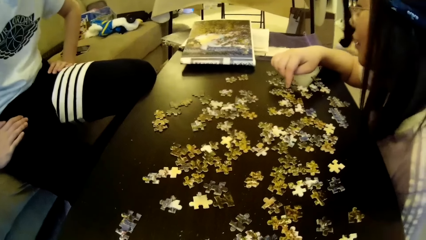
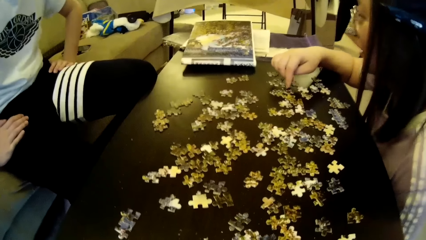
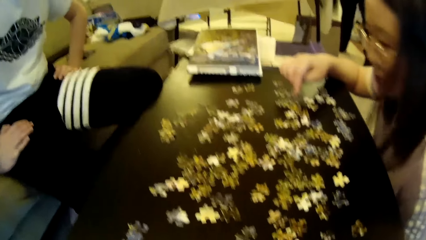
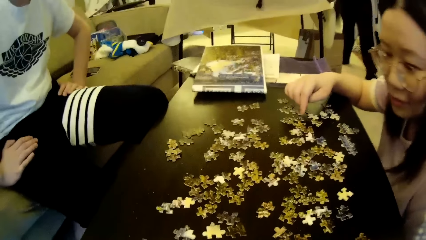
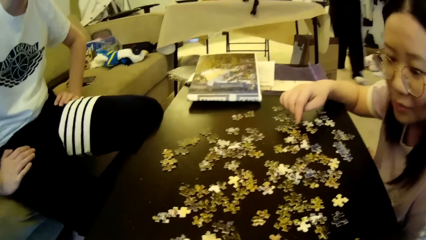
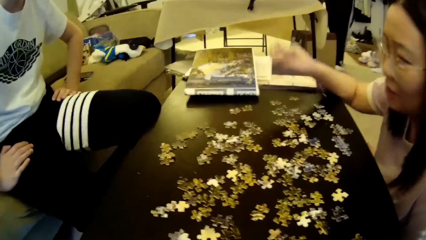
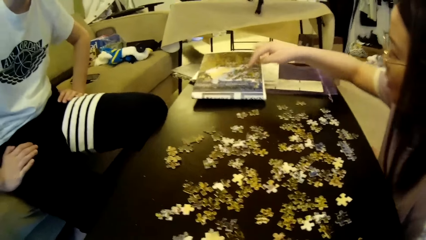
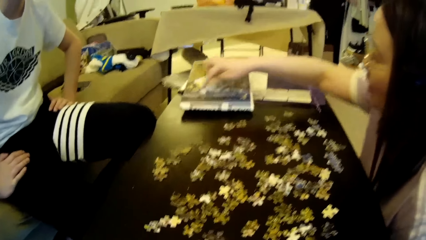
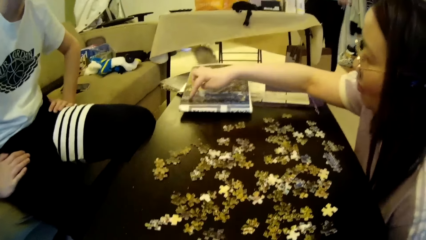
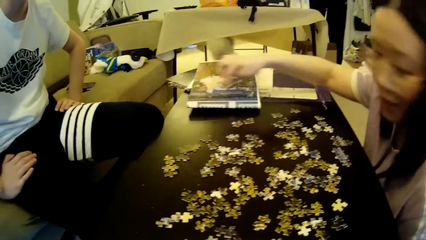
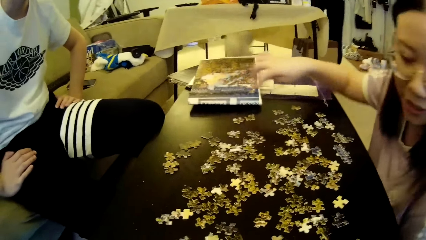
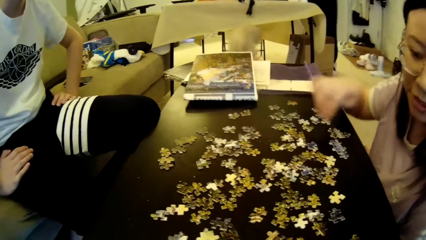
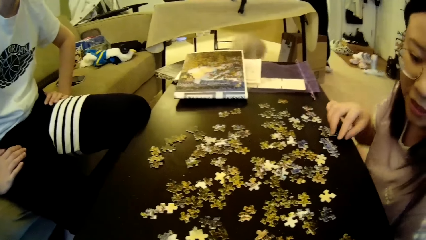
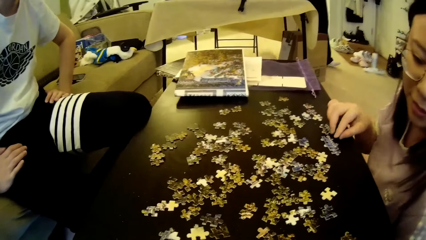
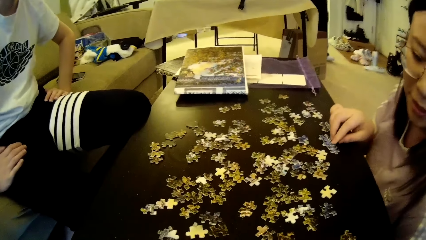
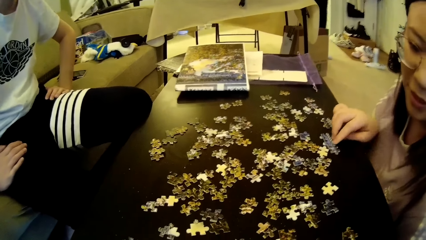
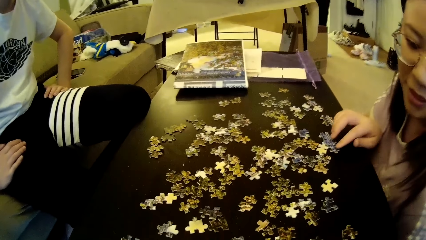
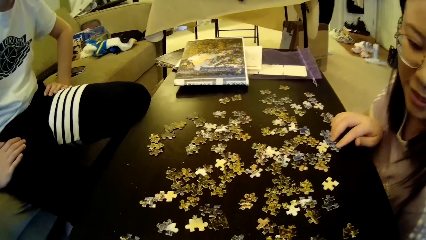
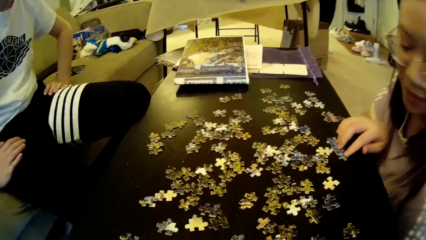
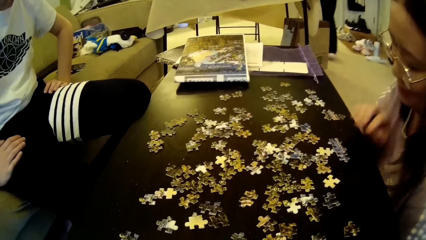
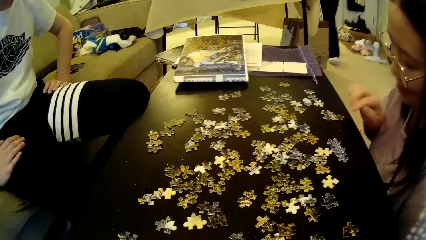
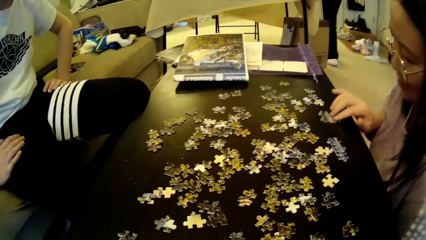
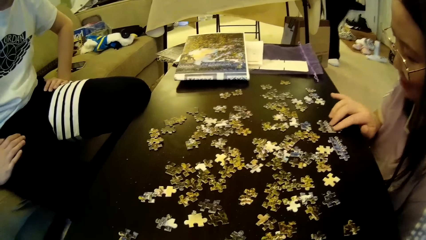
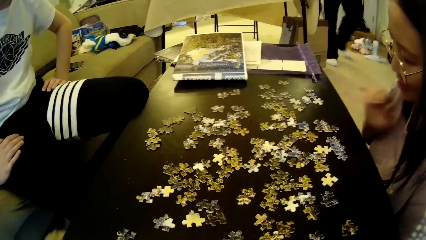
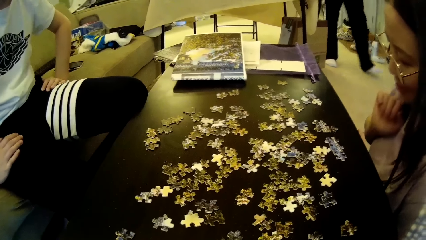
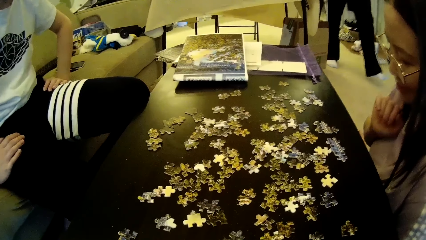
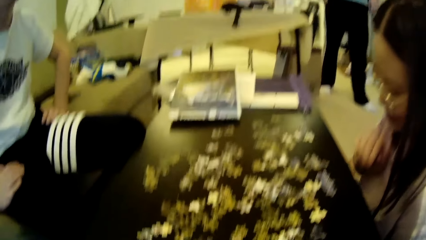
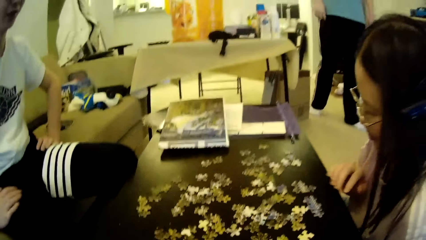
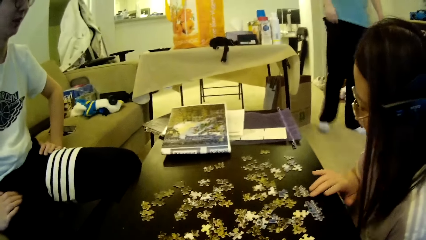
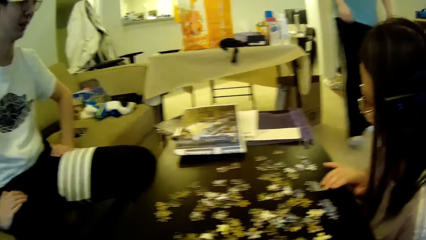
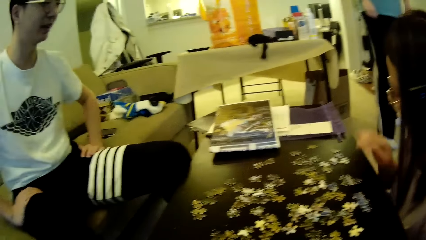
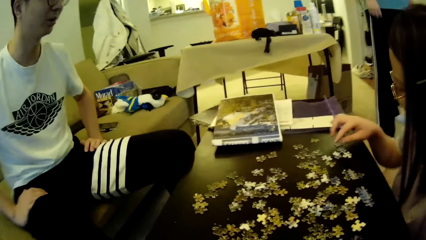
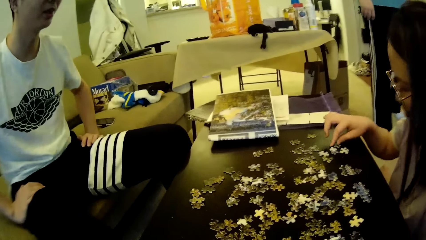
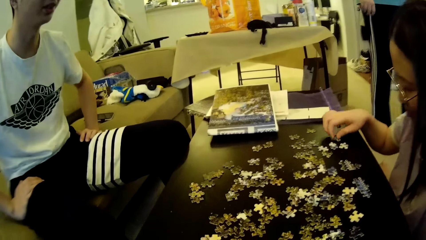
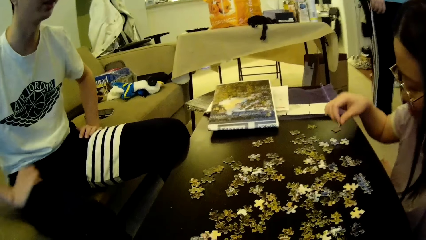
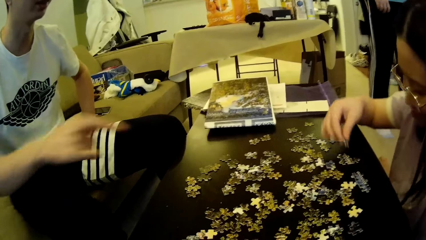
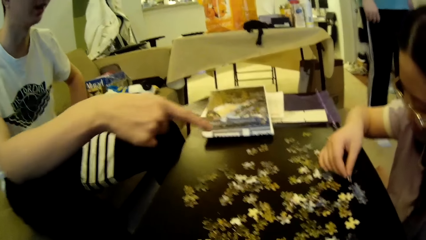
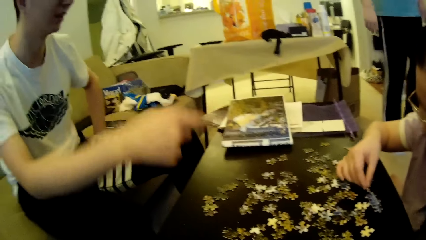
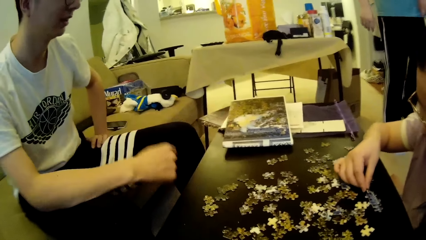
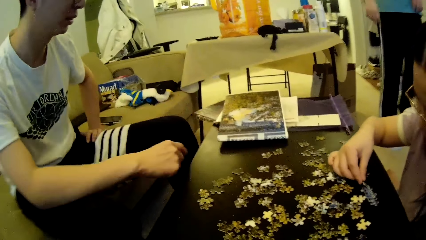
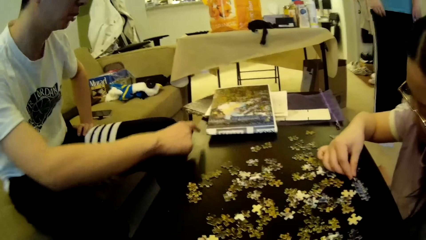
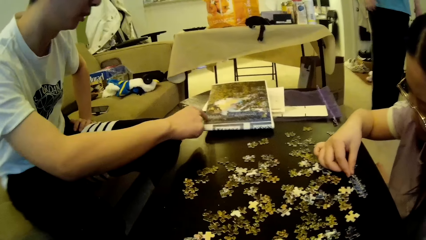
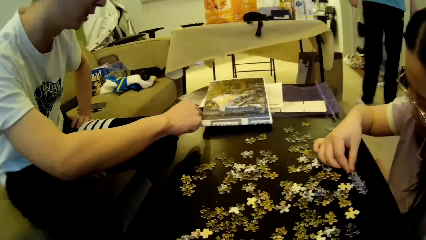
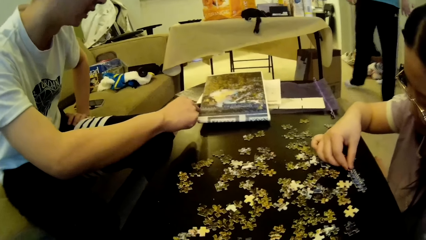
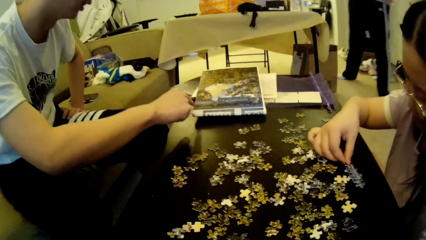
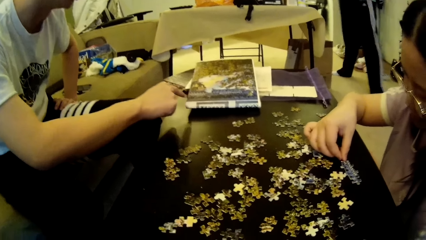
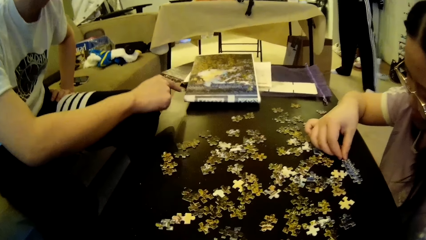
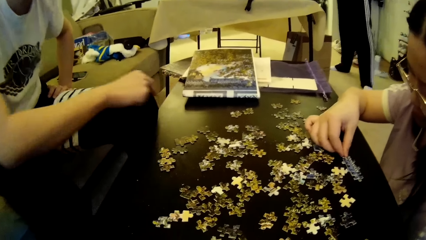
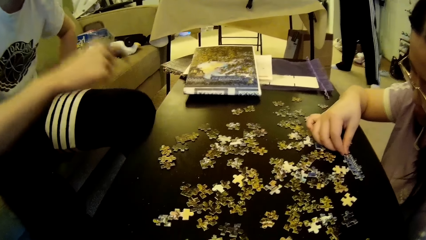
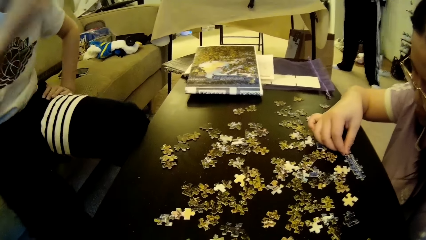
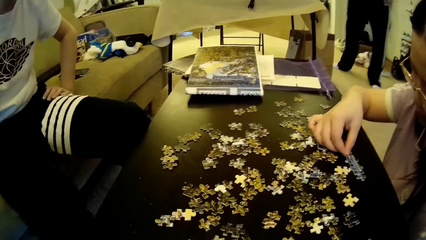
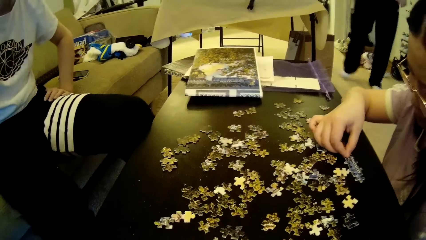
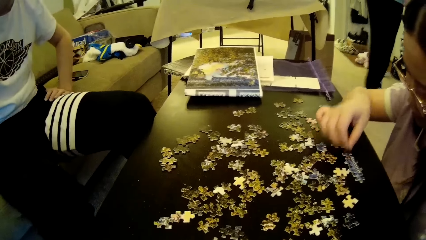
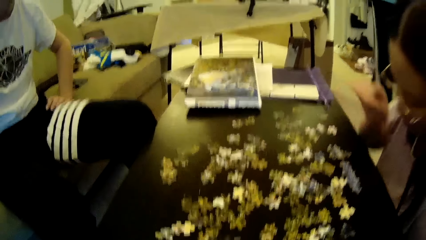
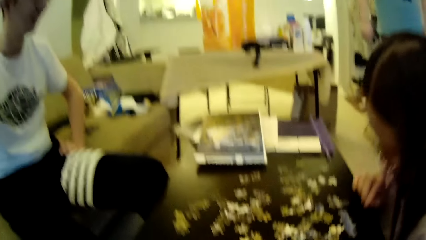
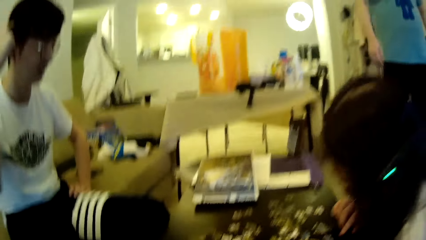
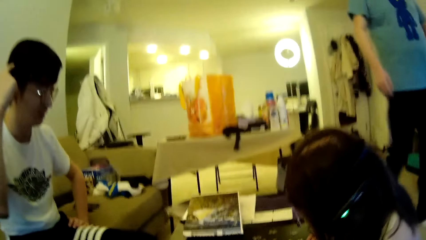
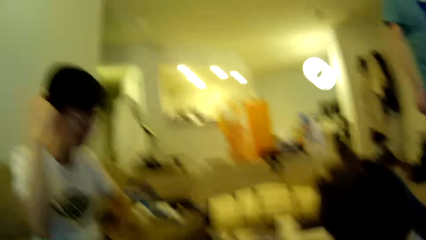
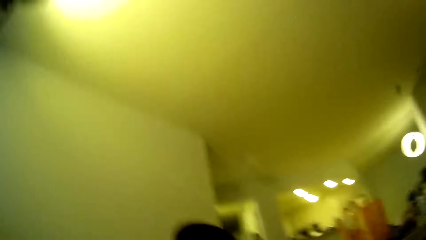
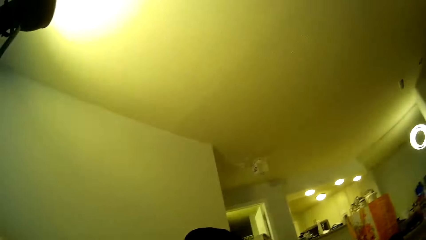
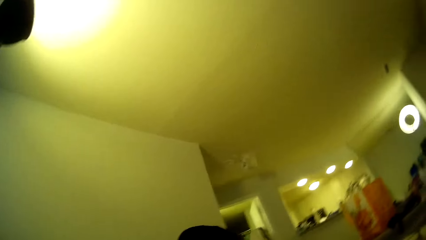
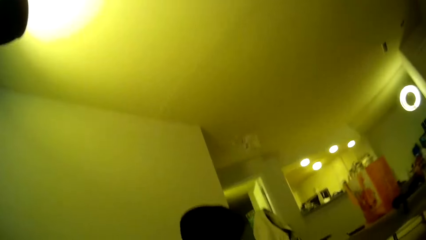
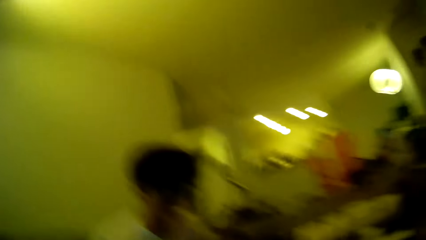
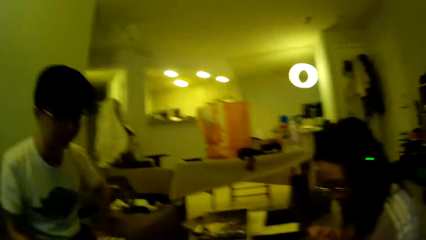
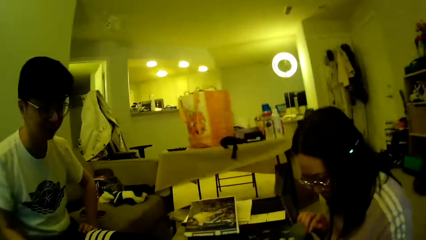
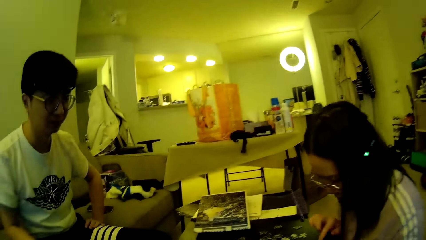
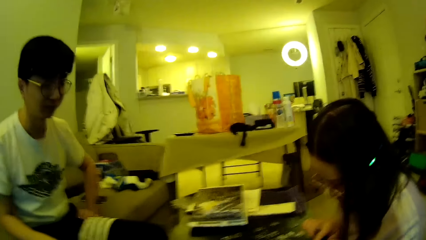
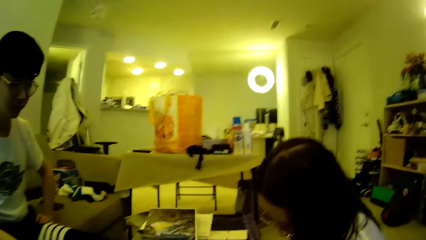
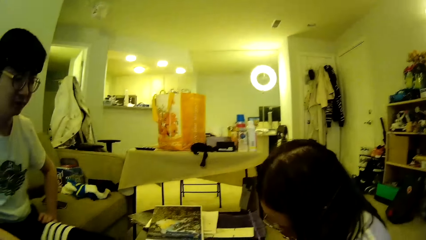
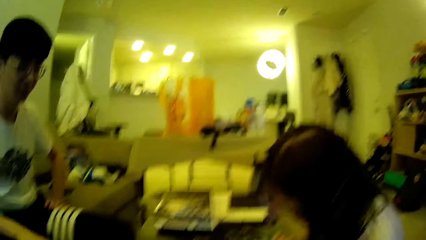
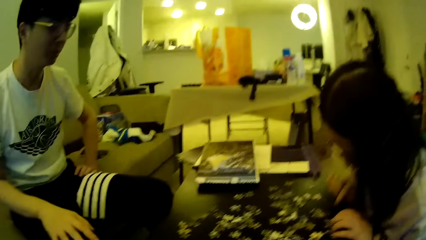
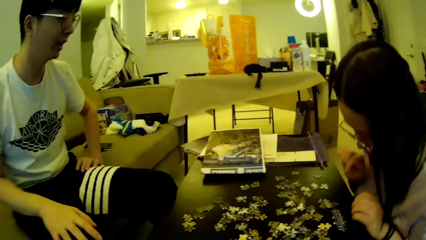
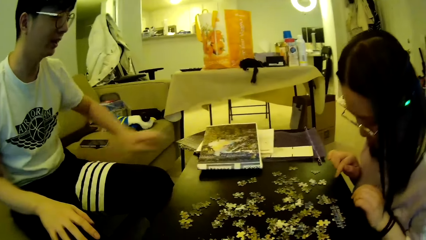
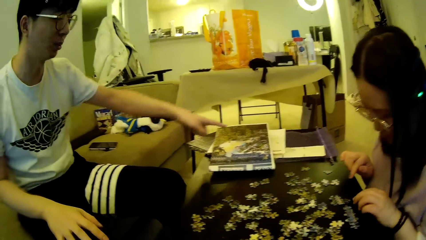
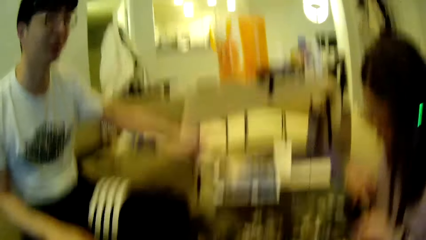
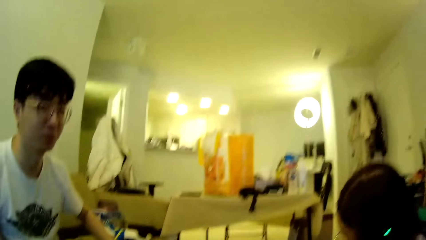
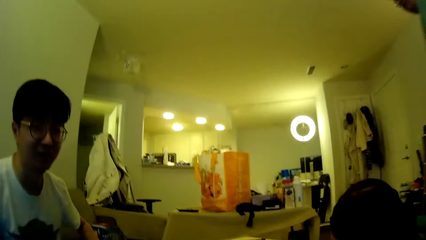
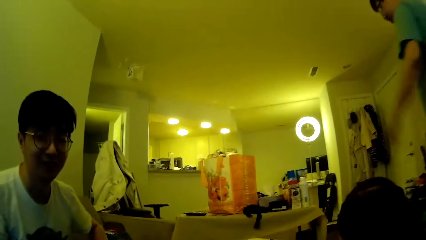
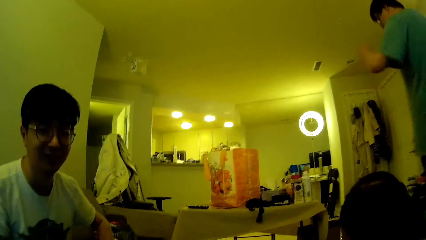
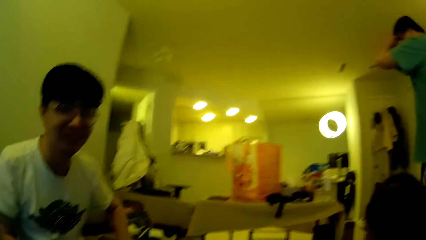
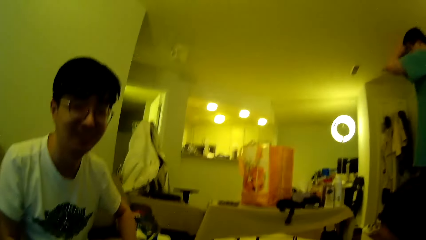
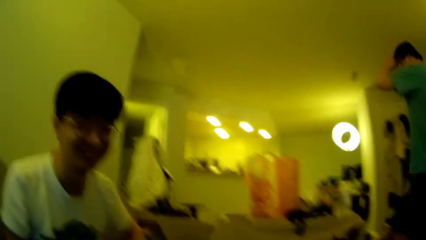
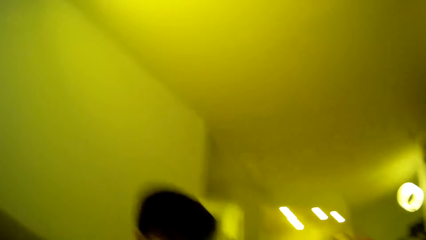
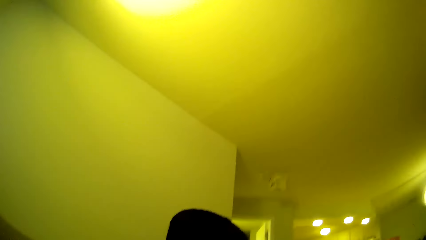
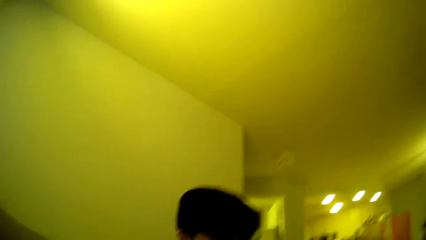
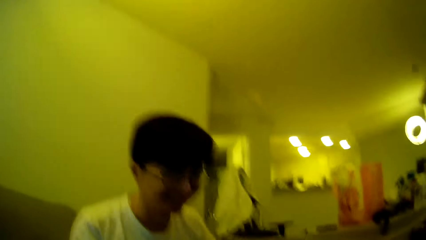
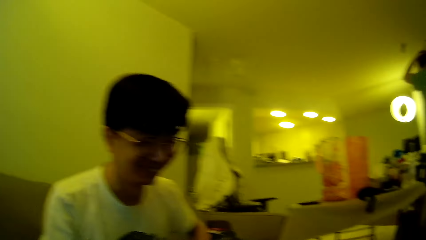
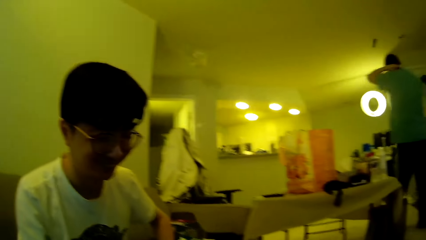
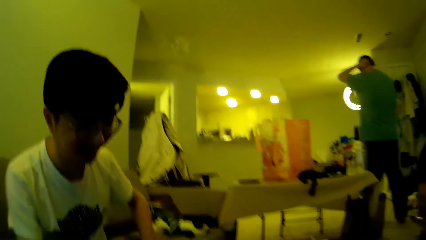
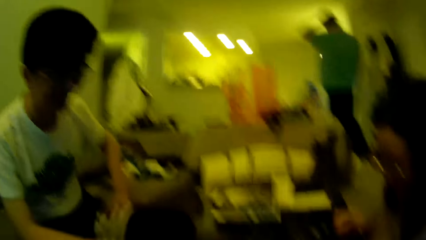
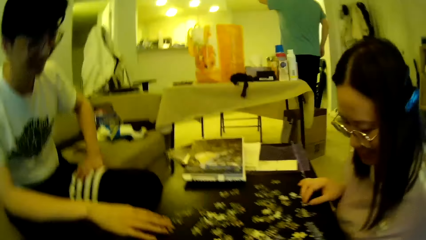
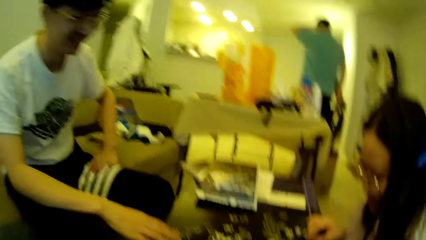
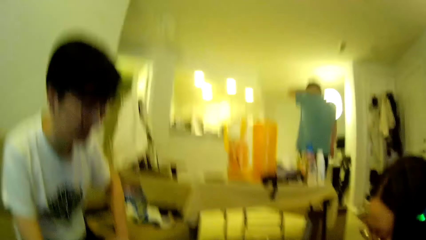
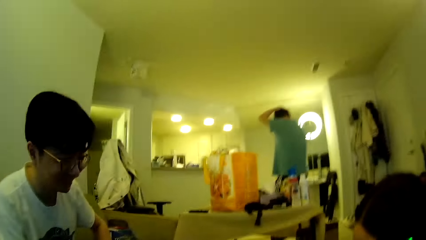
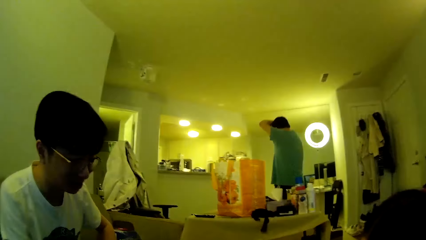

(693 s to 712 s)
A man walks around in the house and moves the legs. A lady touches the puzzle pattern or chart on the table. The lady adjusts puzzle patterns on the table. Another man looks around. The lady picks up a puzzle or model piece on the table, puts the model piece on the table and forms a puzzle pattern on the table. The second man touches the chart. The first man moves the legs. The camera wearer looks around in the house. The second man moves the hand. The first man steps forward and adjusts the hair. The camera wearer looks around.
